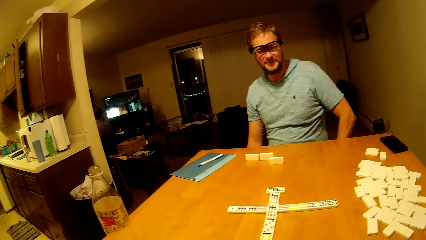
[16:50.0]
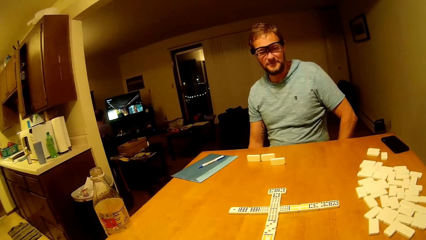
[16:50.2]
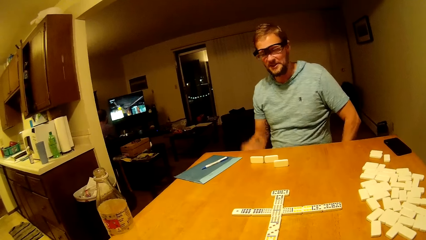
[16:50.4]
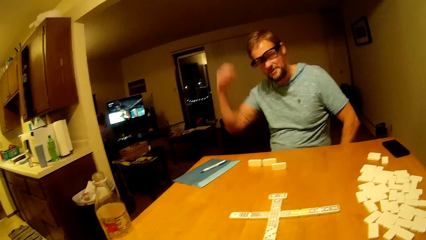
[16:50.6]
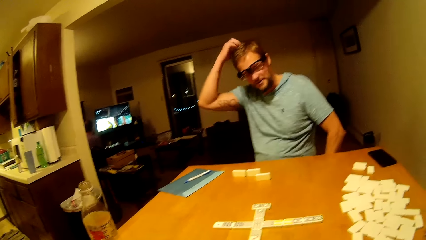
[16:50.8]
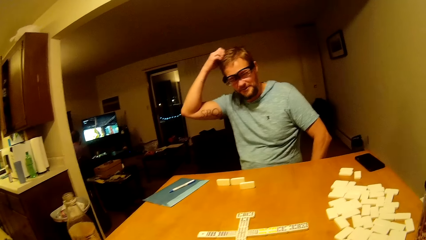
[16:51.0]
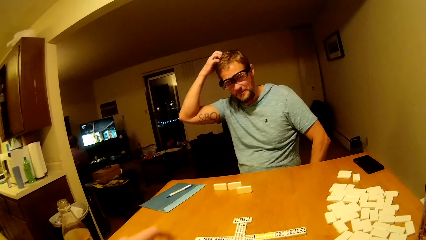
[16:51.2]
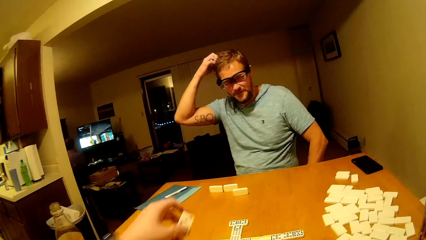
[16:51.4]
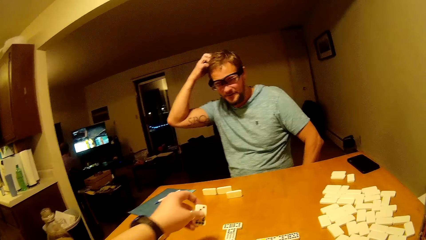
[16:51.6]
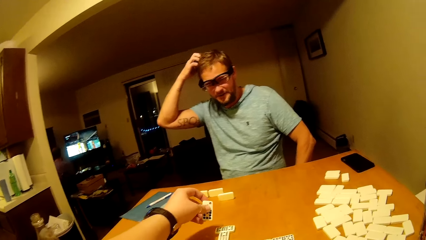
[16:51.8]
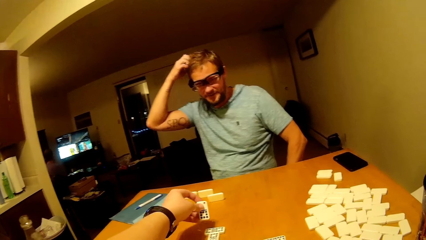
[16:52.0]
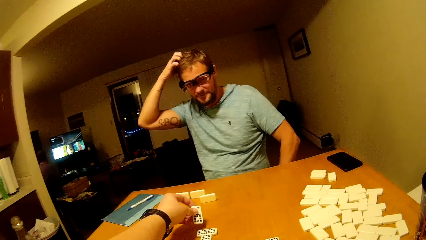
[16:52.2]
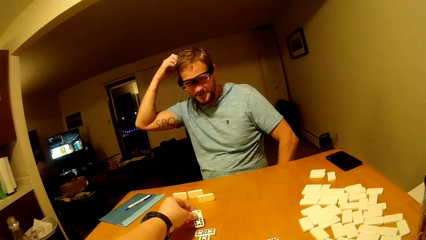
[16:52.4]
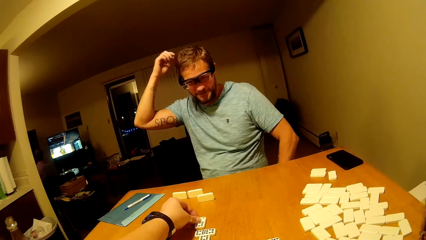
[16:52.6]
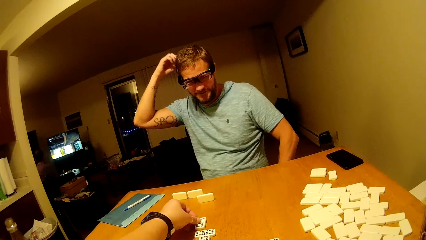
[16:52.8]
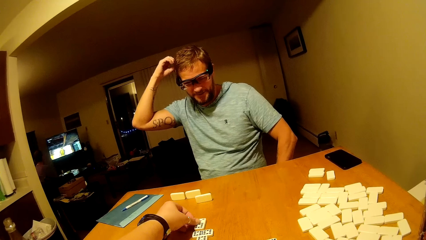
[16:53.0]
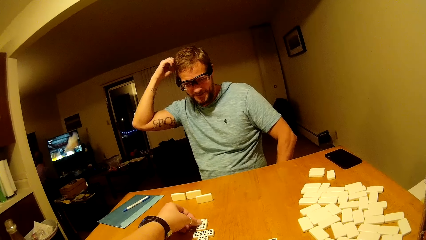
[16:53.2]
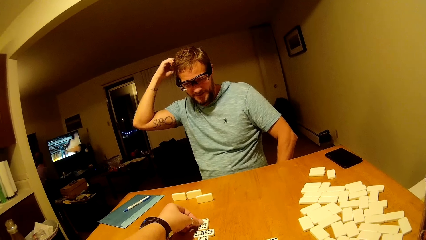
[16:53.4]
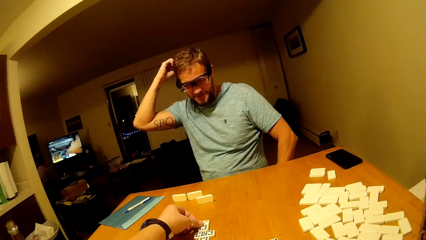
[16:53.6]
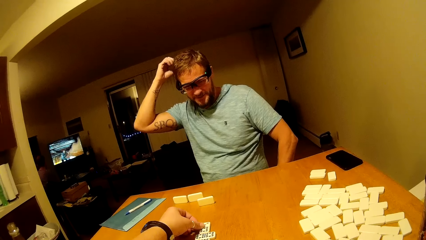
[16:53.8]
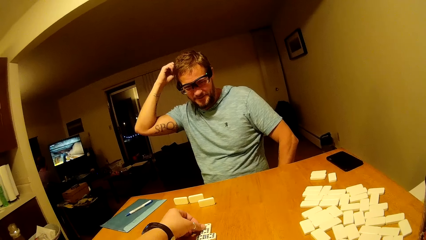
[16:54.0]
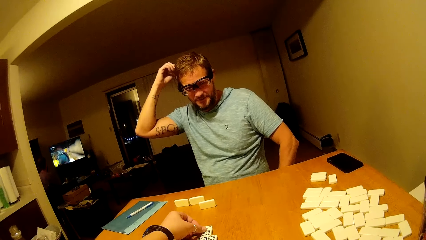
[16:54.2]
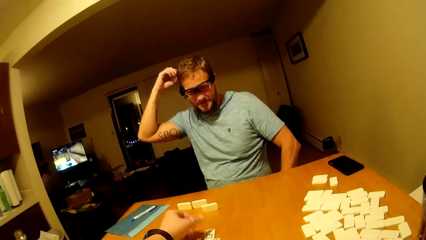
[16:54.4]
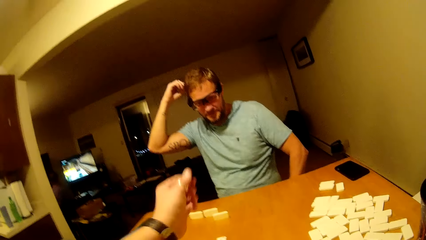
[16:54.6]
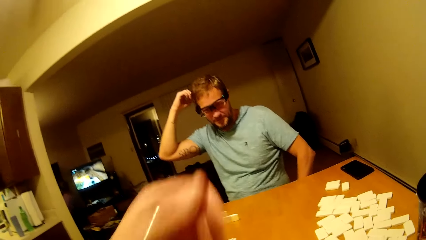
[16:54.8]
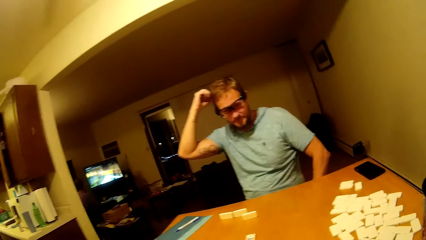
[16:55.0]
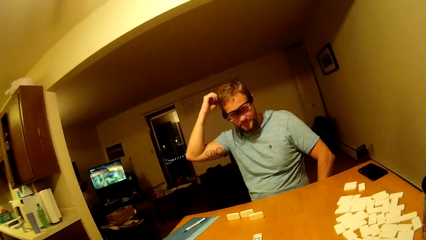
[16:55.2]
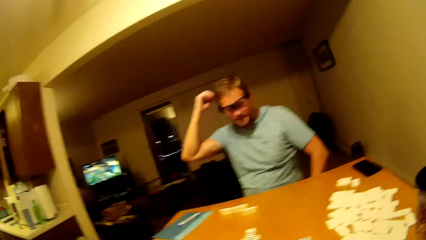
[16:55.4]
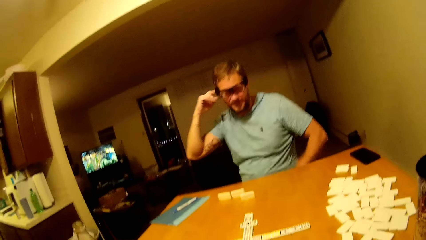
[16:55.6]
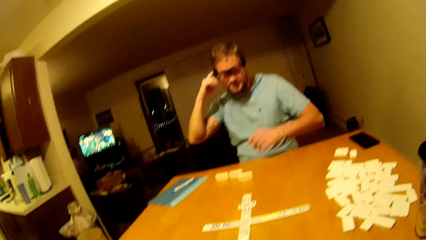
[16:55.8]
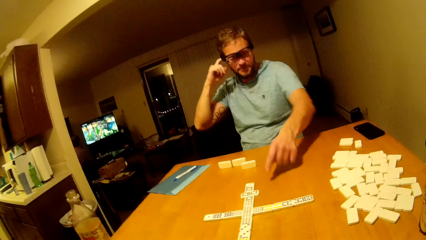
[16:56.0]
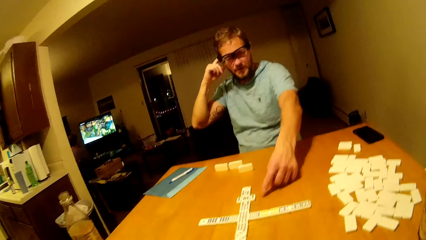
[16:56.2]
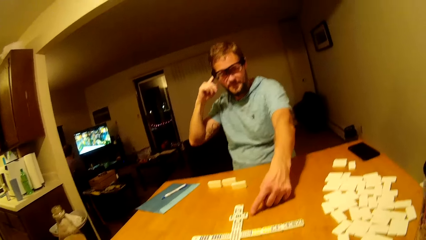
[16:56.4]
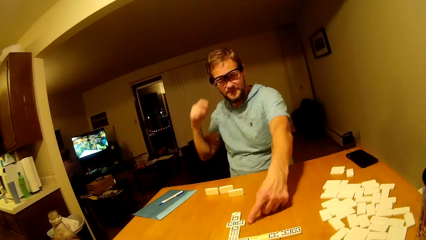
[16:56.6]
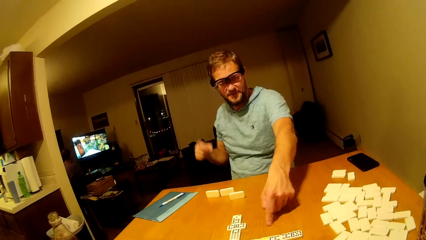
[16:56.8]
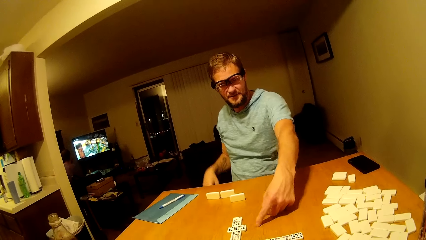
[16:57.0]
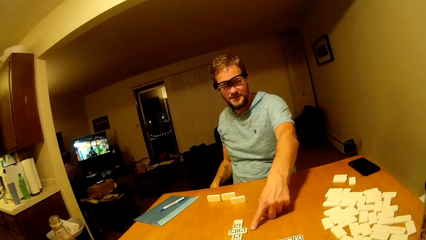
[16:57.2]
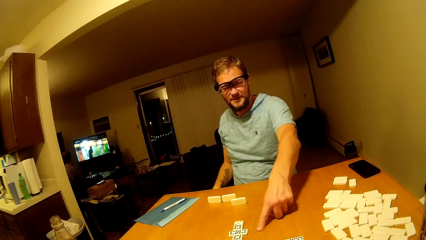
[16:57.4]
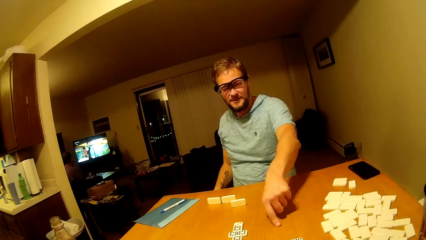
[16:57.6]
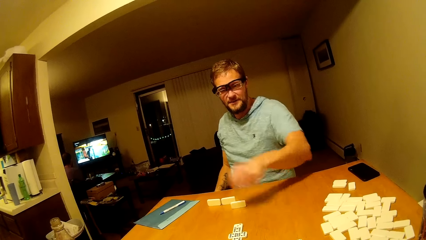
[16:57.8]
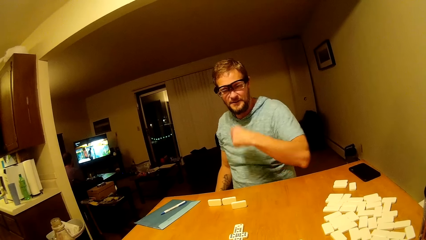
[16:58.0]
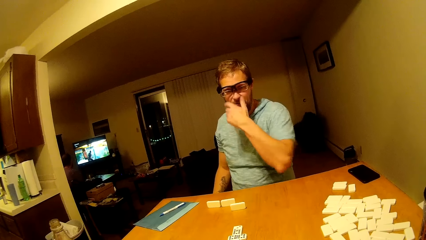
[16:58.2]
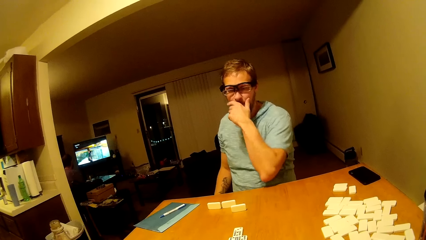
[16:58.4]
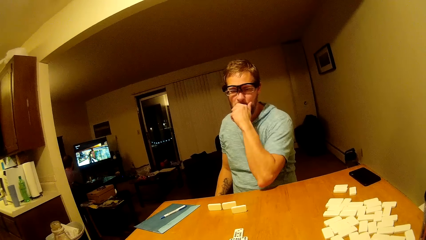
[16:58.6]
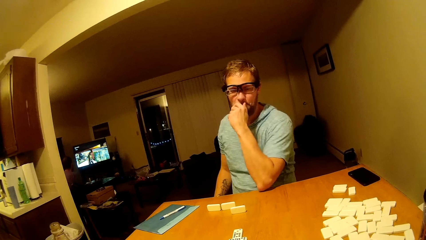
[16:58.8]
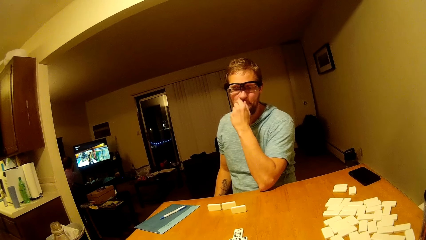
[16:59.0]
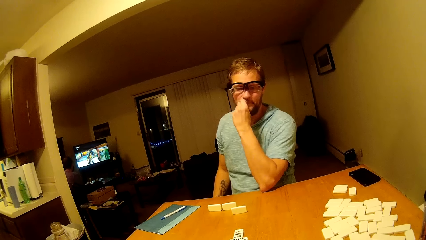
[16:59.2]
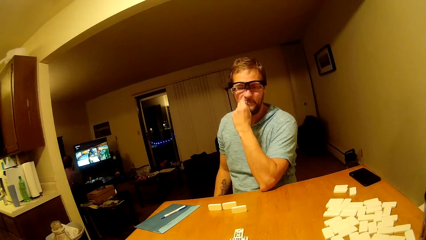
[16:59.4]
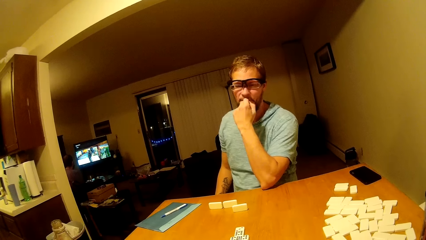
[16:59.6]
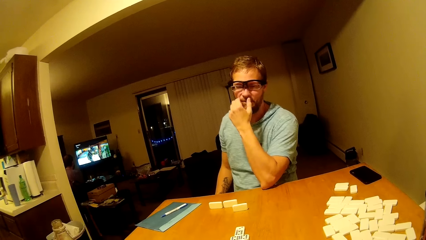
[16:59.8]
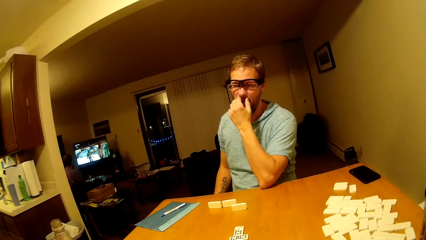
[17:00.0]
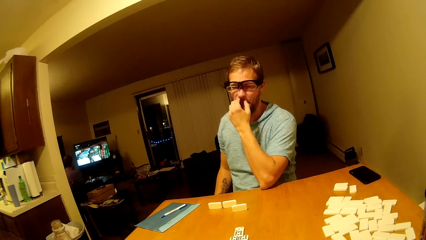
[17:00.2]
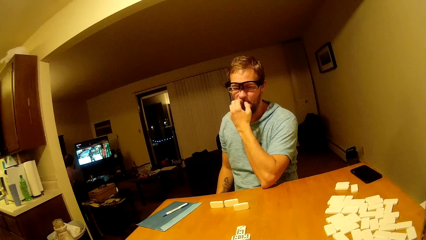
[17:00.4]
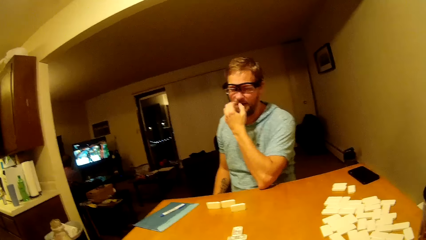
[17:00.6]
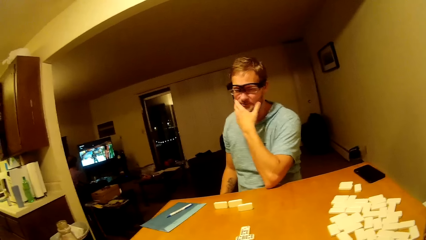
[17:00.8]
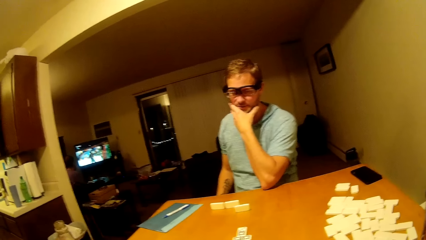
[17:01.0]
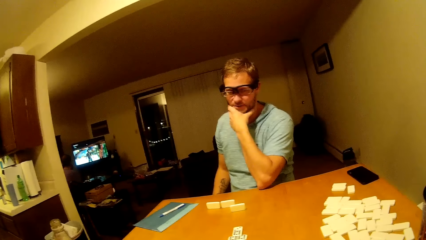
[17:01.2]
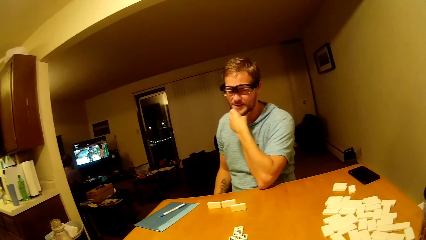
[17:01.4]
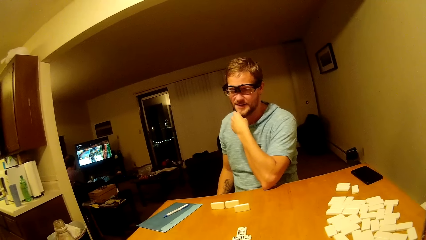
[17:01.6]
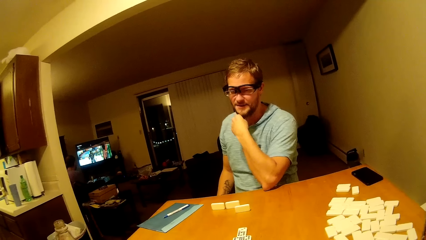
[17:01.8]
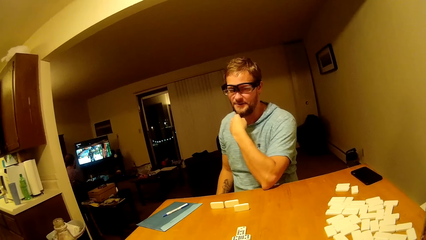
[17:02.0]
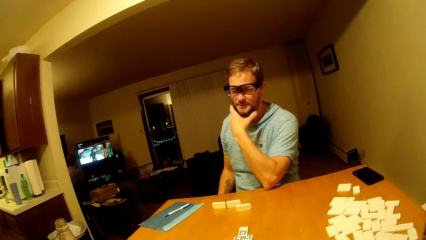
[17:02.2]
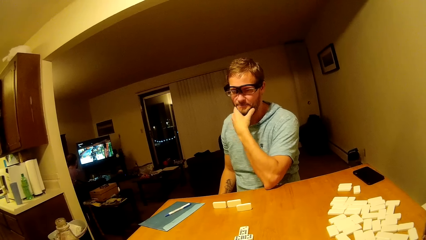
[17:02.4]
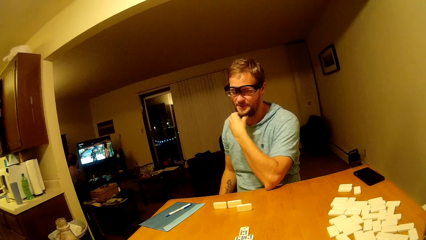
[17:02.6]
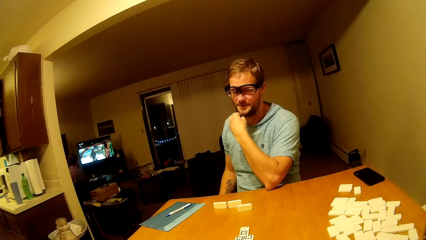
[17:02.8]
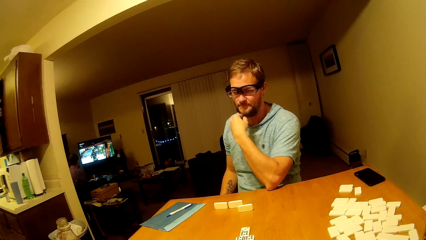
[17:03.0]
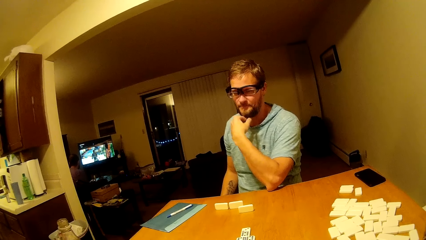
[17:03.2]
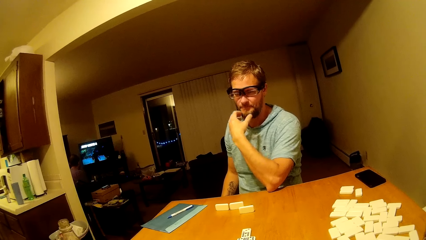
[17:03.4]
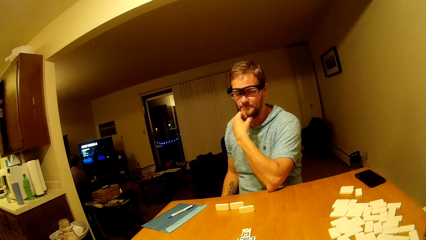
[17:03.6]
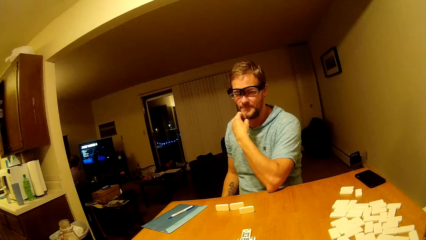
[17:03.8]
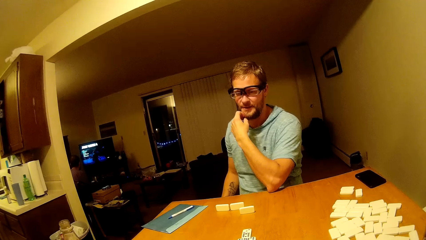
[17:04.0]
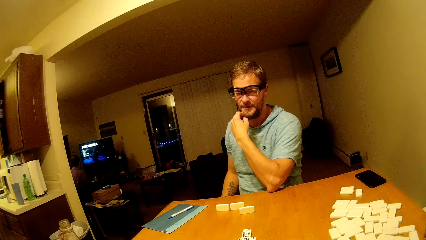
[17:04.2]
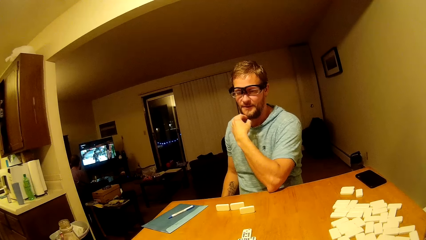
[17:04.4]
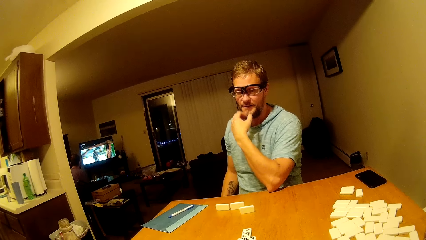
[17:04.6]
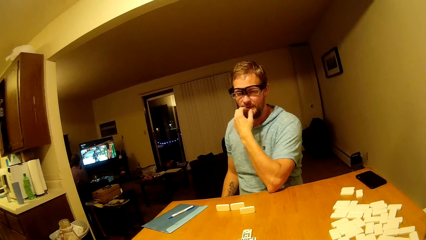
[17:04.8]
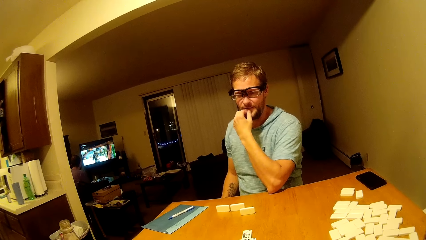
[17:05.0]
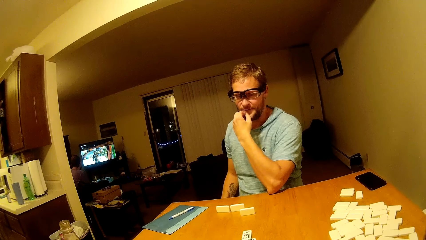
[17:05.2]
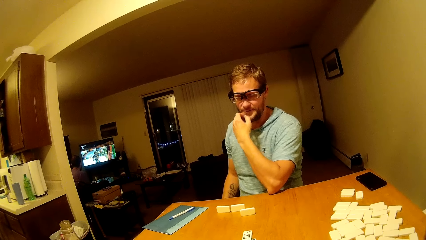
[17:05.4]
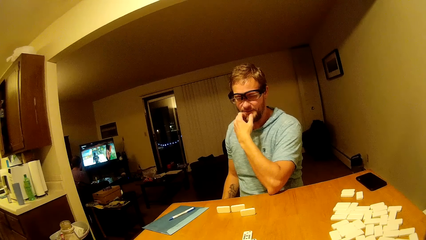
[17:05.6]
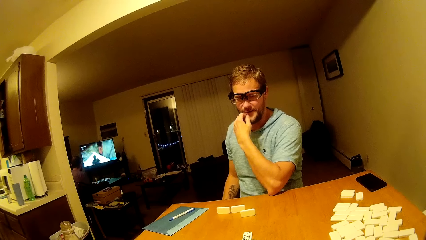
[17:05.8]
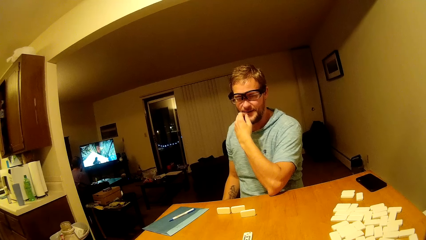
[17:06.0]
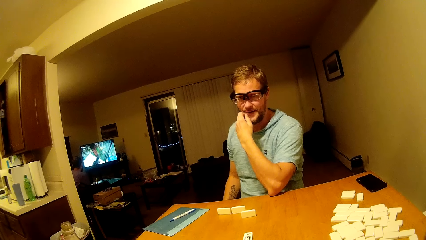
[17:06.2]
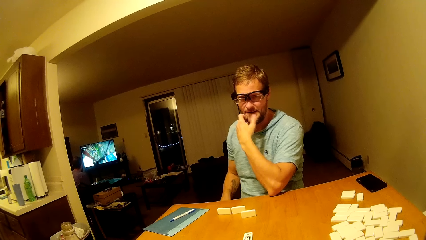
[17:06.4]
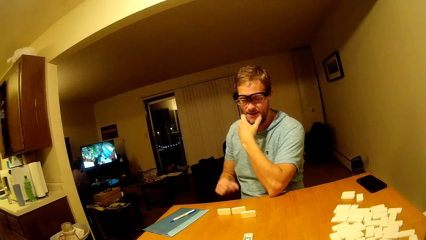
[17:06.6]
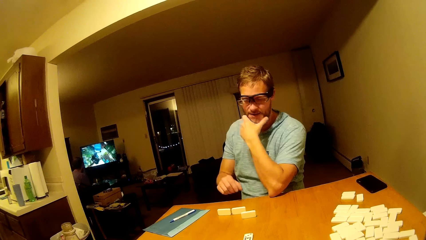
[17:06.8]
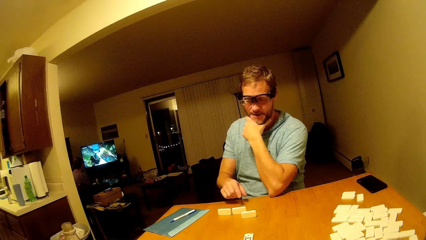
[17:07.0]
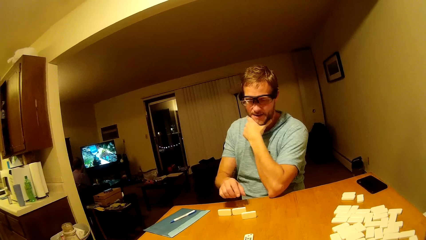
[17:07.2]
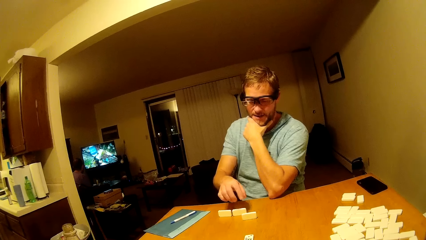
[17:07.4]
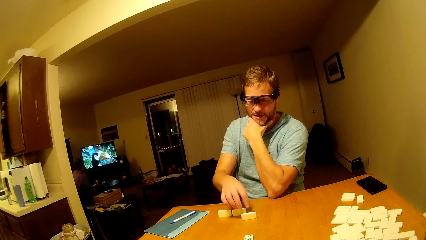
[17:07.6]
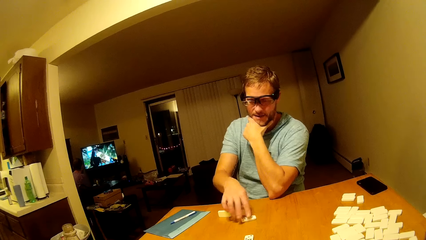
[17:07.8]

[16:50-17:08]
The camera wearer places a dice on the table. They play mahjong. A man touches the table. The camera wearer talks to the man. The man touches his beard.
